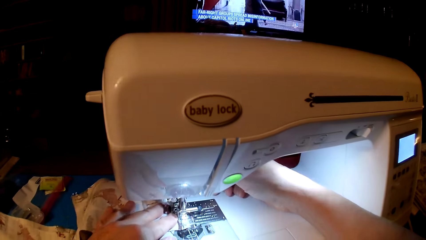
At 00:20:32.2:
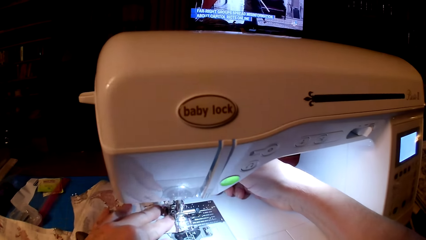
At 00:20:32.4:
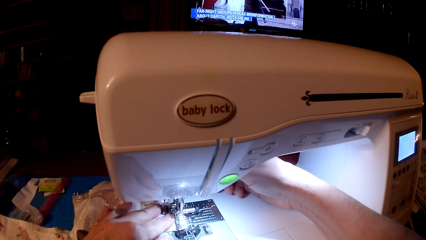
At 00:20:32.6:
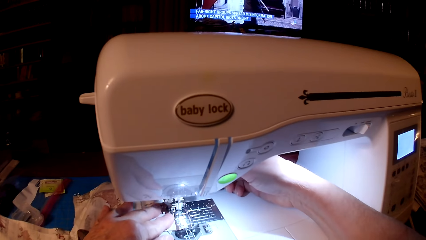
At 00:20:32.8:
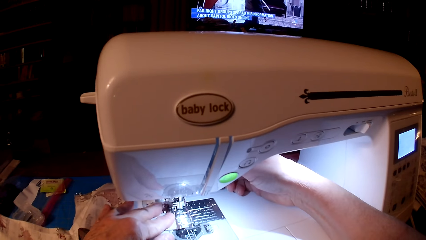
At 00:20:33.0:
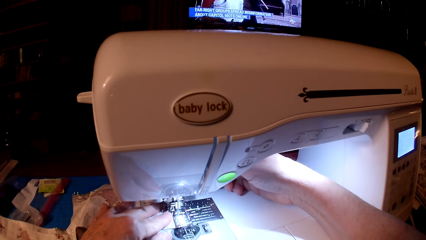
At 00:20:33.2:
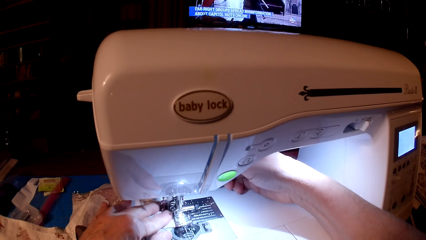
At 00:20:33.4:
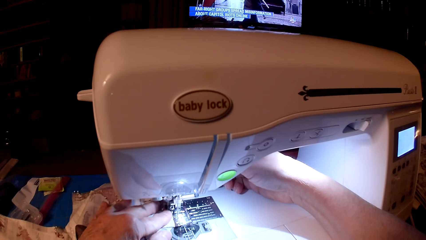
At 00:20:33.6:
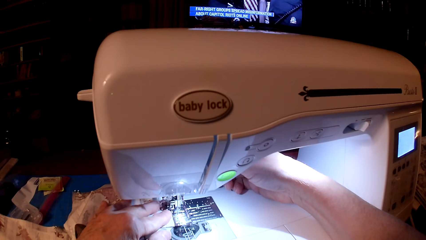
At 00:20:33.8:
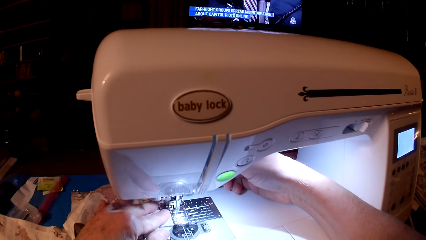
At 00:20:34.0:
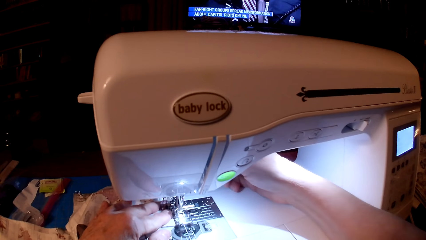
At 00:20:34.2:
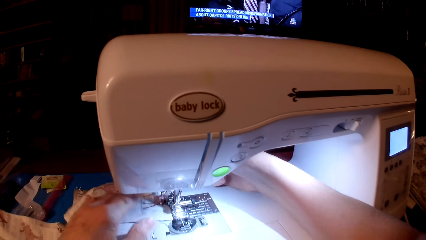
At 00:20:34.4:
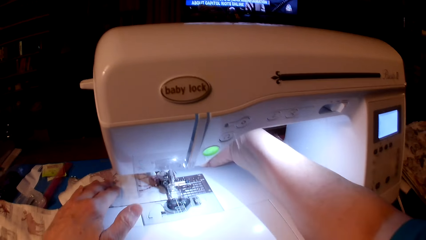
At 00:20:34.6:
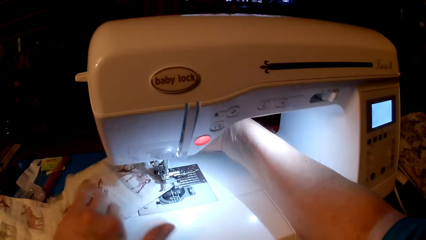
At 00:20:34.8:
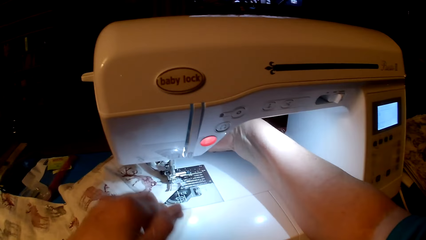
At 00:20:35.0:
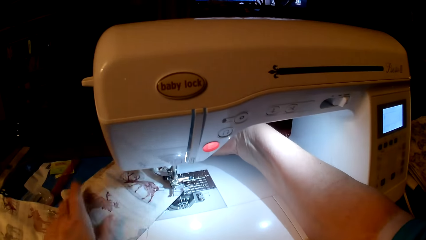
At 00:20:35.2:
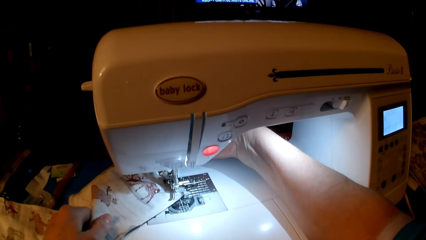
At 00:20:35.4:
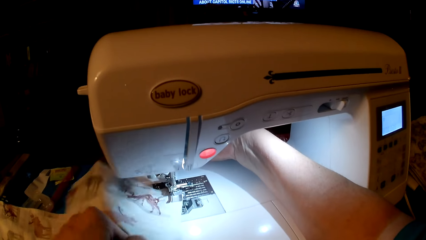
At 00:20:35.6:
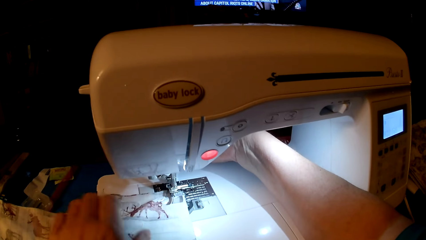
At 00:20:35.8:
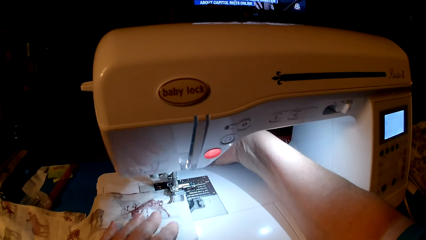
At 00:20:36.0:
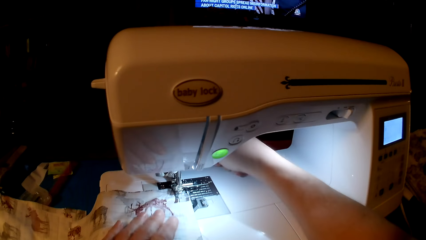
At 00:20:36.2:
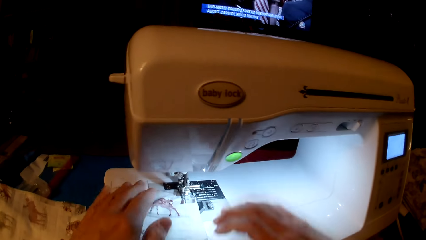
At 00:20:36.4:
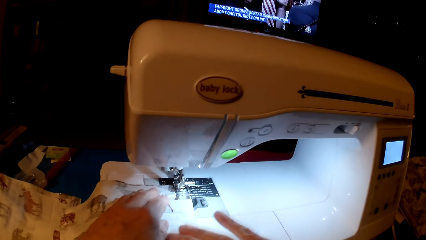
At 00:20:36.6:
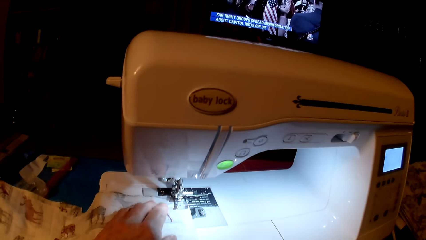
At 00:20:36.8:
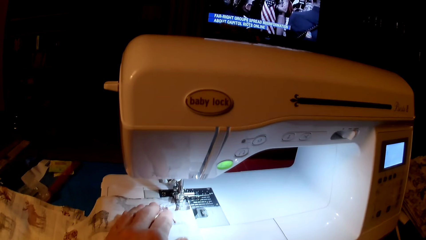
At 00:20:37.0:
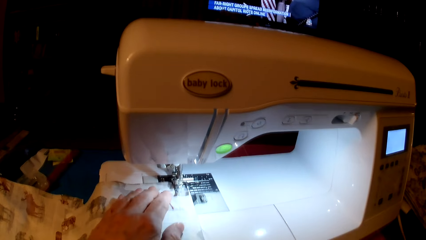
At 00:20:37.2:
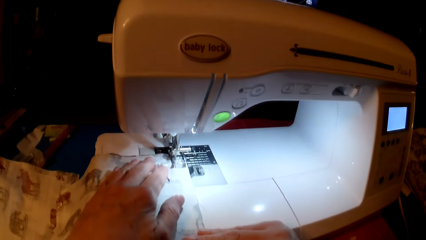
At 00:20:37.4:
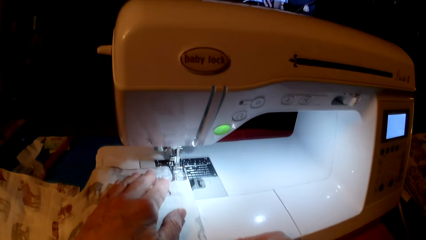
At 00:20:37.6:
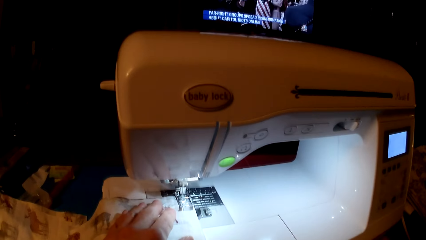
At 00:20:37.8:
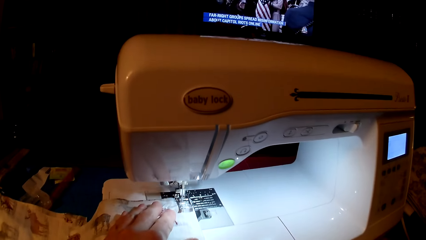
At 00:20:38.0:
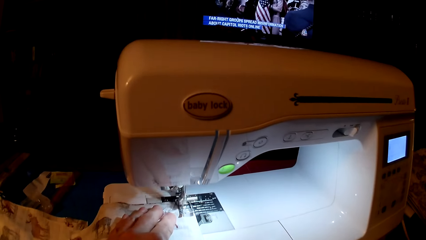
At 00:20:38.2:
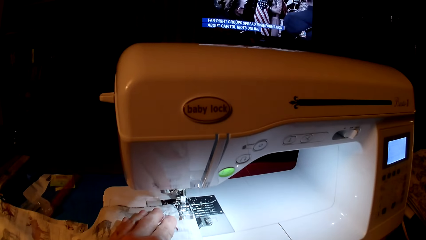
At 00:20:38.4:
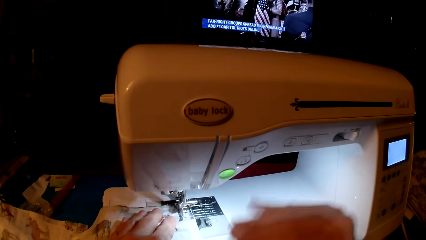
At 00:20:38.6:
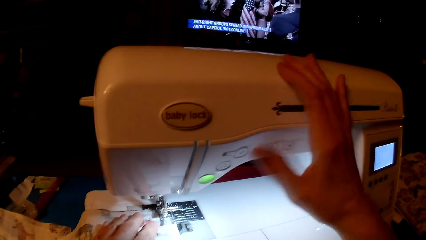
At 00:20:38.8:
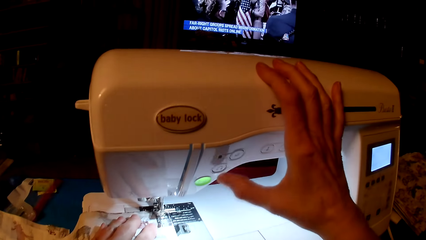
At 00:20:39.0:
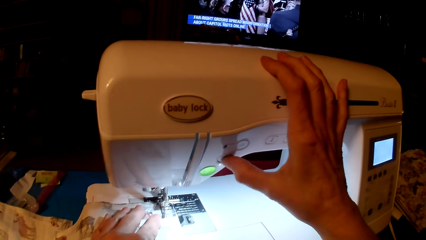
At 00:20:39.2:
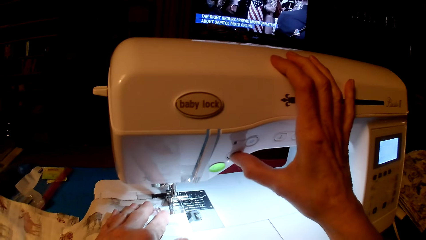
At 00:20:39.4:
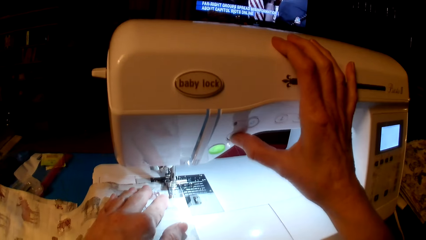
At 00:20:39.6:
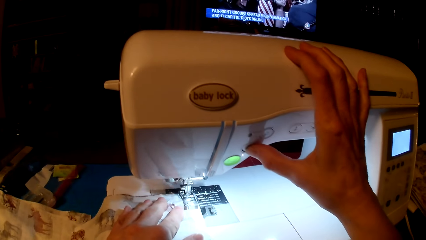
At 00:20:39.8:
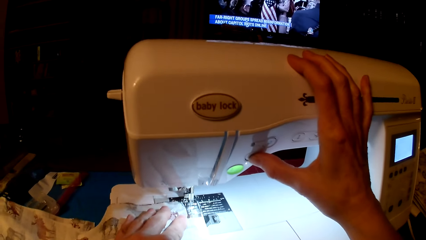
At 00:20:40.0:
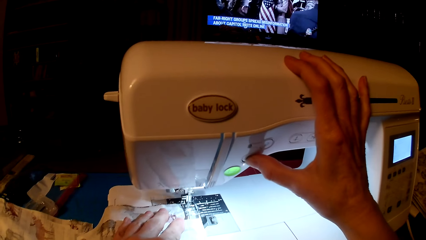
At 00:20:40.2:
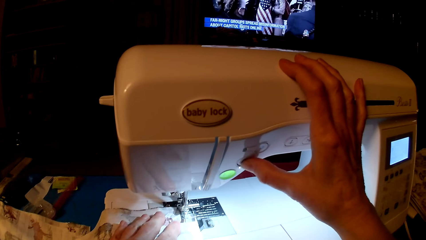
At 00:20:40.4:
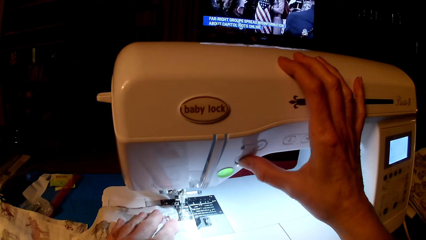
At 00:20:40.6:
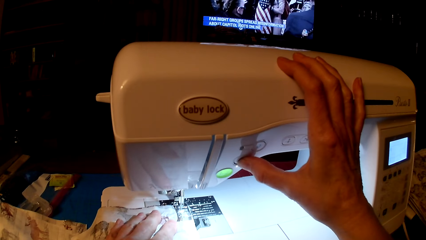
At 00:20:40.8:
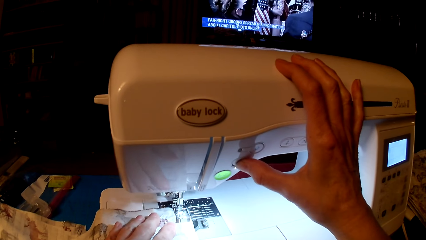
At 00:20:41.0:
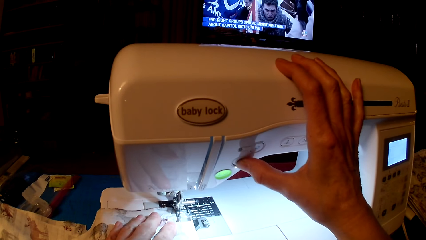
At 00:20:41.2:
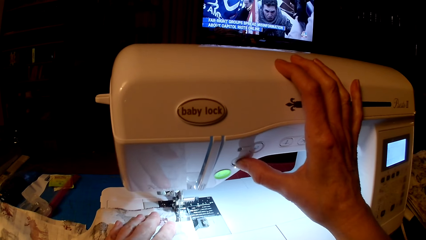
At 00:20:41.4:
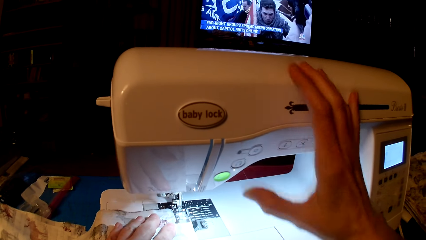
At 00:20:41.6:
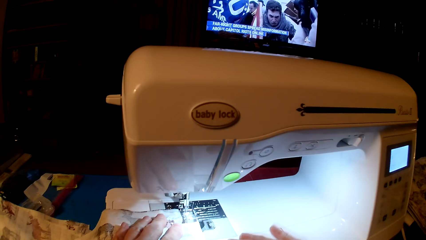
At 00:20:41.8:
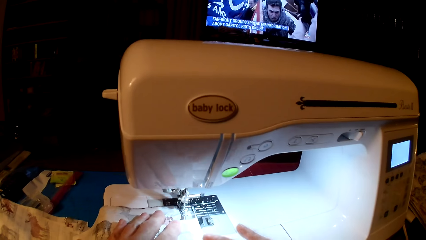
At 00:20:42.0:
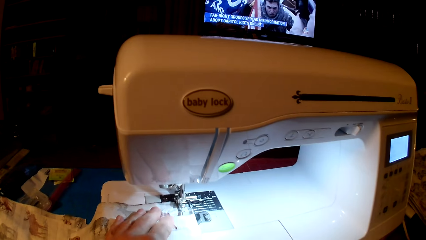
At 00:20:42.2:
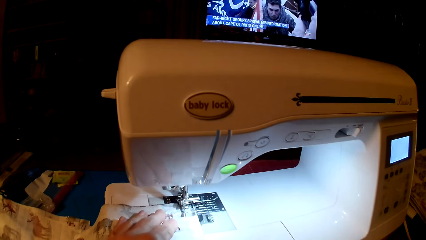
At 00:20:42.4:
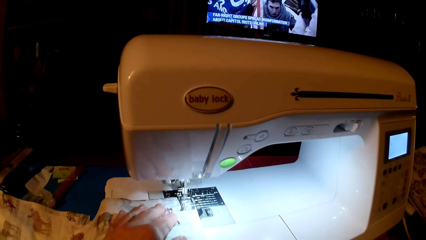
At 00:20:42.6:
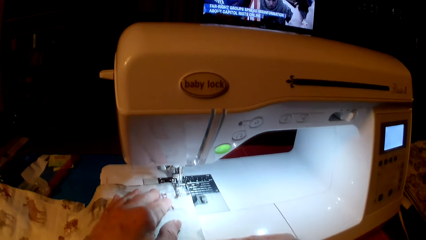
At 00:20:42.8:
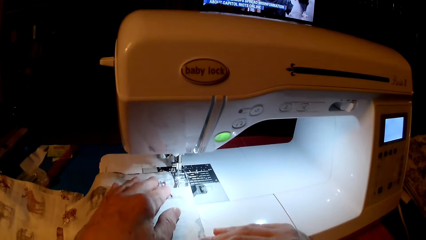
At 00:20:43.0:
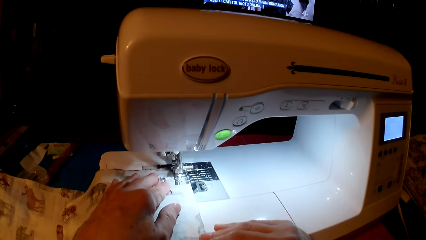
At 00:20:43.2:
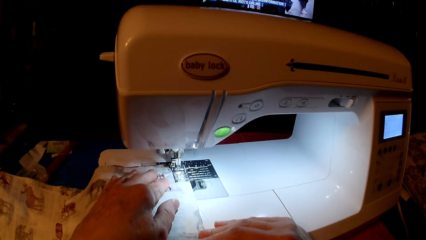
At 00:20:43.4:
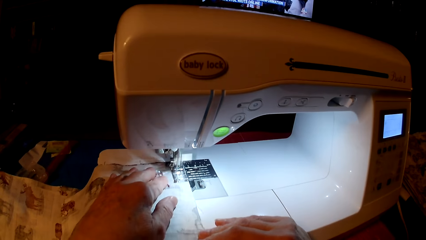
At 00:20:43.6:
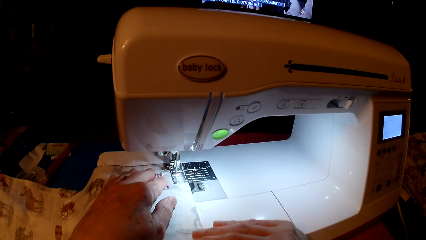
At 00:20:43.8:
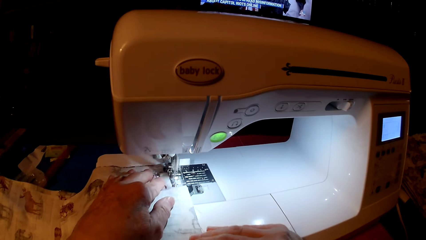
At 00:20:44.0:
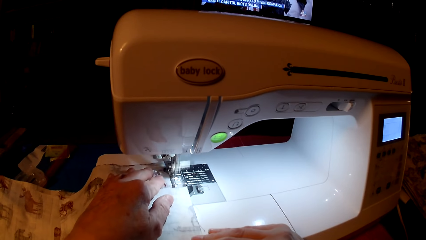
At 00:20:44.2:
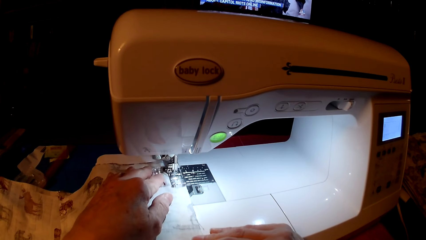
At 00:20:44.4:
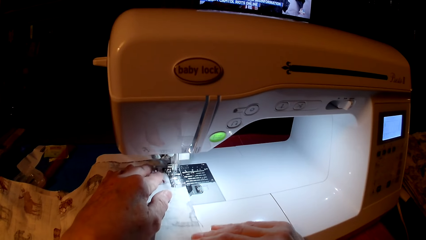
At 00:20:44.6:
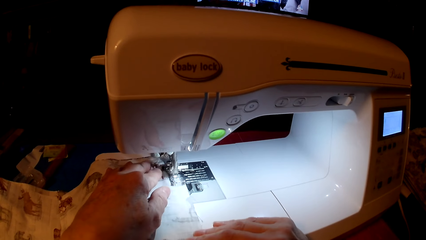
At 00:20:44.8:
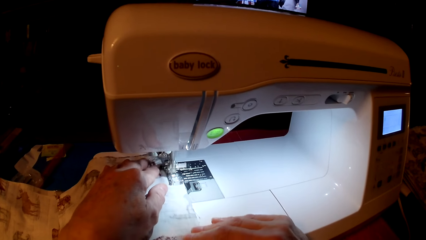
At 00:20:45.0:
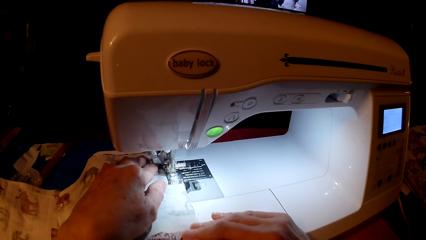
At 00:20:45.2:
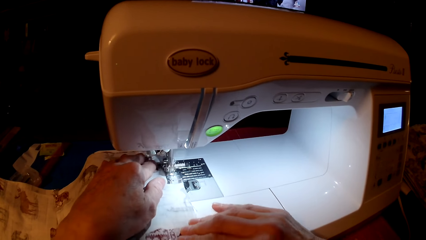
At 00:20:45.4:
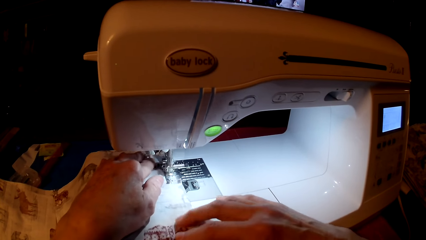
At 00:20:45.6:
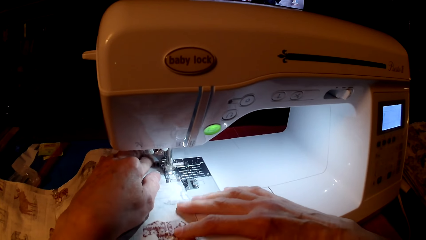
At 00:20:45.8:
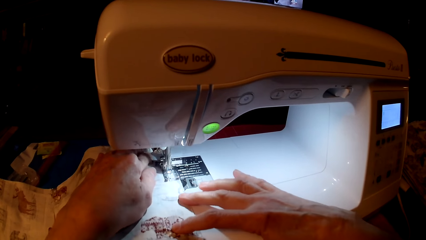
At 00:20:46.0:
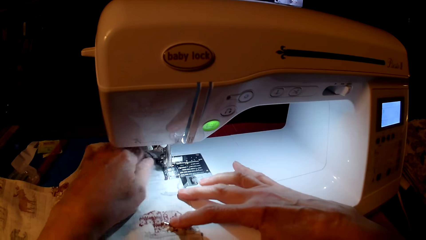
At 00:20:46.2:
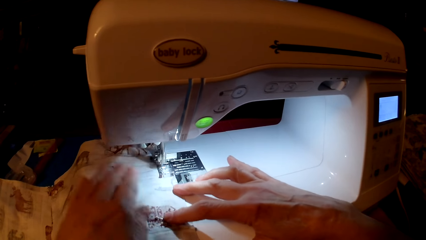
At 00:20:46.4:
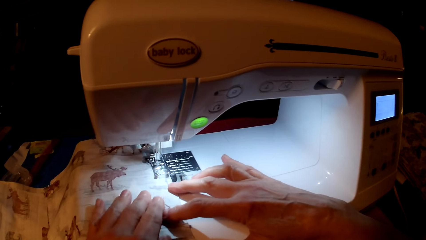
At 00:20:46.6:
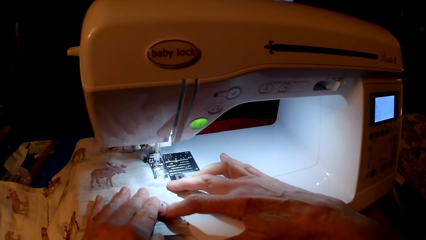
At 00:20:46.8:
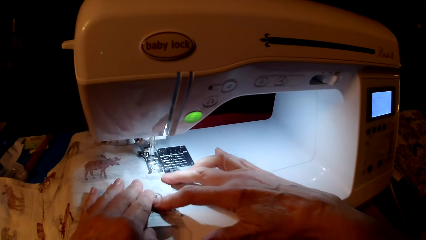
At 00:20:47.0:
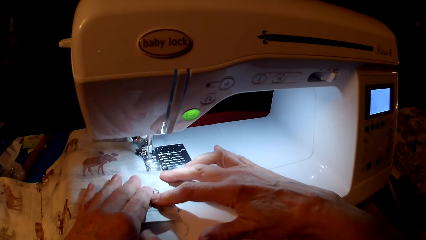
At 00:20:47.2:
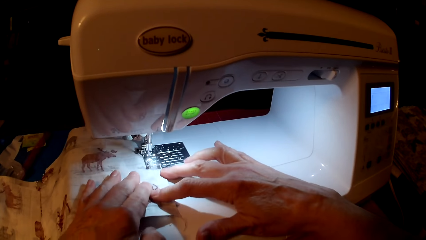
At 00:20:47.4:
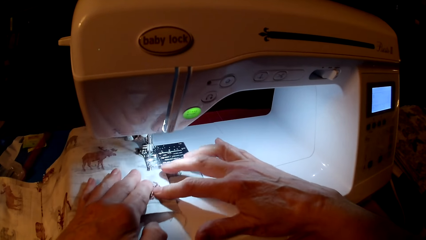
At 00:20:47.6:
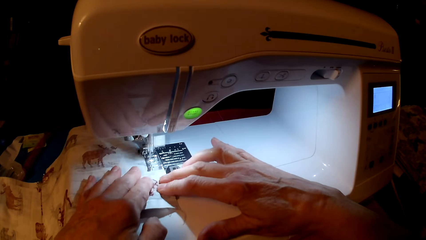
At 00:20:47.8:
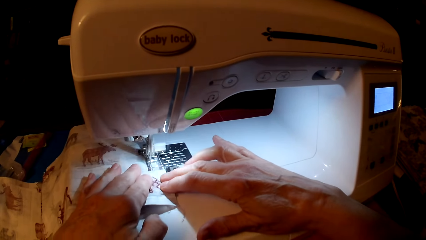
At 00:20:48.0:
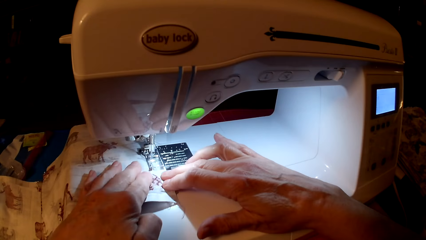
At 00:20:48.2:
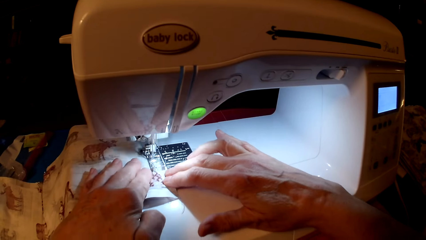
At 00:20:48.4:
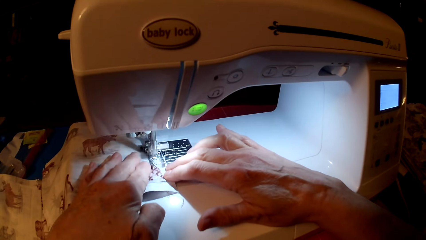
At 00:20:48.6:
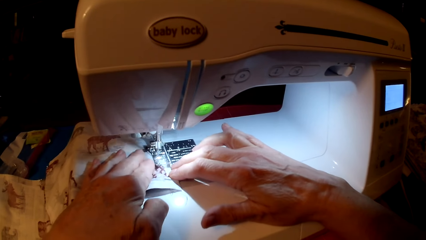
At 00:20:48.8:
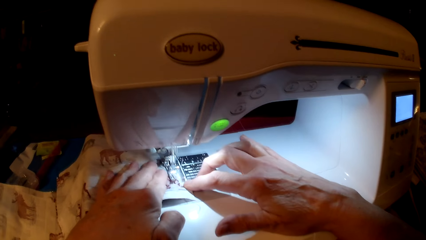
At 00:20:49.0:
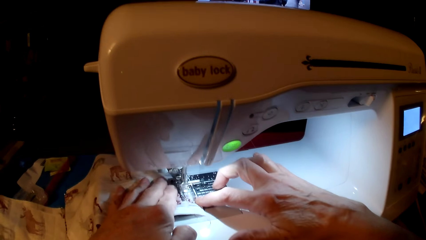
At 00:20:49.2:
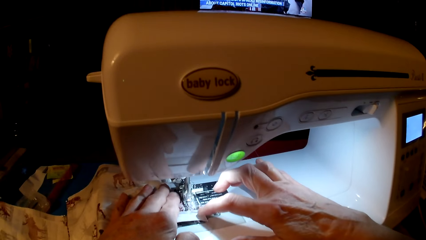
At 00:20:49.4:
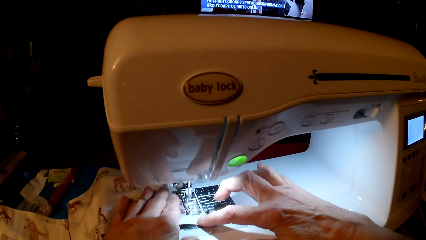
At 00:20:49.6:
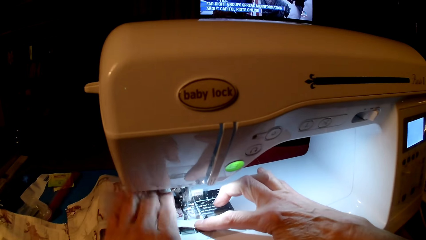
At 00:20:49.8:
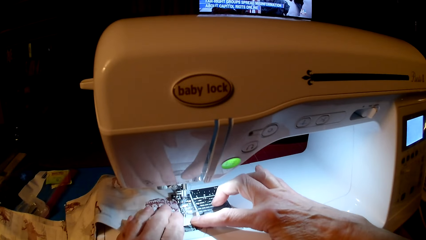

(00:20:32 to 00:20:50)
The camera wearer turns the piece of cloth or pillow cushion. They sew the piece of cloth. They press the speed button. They sew the cushion.
